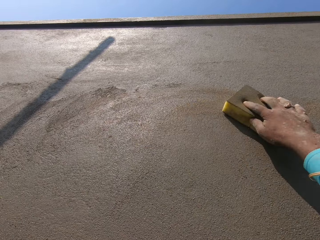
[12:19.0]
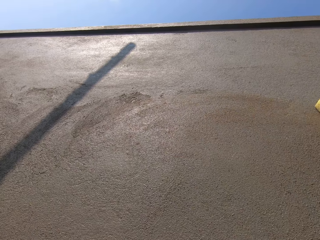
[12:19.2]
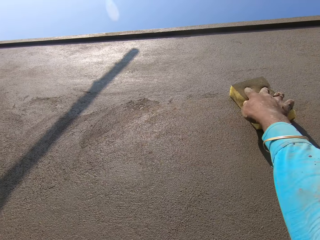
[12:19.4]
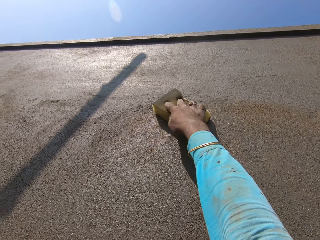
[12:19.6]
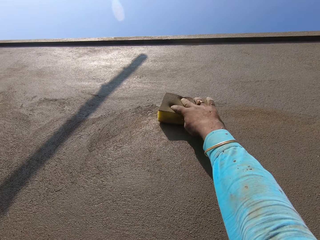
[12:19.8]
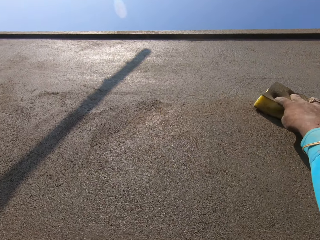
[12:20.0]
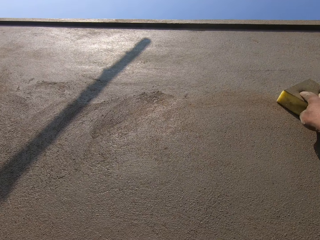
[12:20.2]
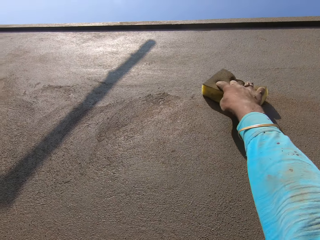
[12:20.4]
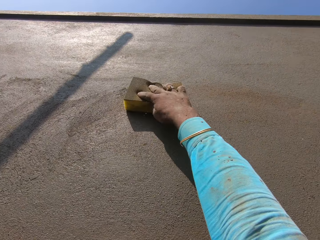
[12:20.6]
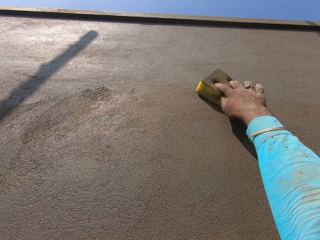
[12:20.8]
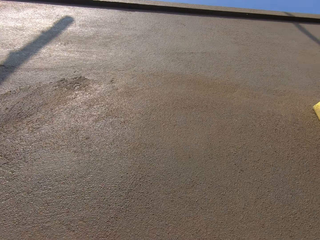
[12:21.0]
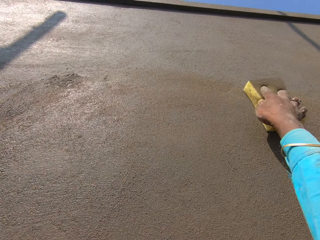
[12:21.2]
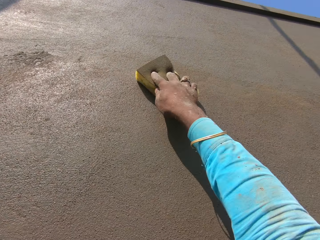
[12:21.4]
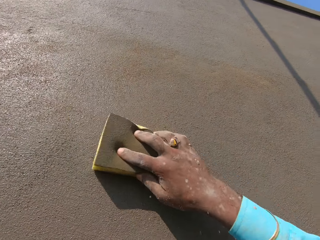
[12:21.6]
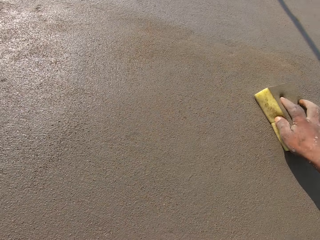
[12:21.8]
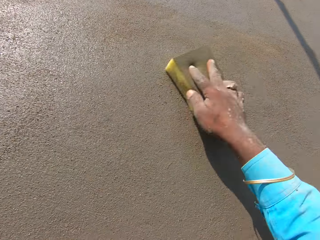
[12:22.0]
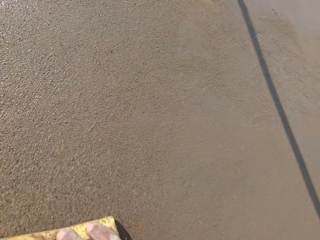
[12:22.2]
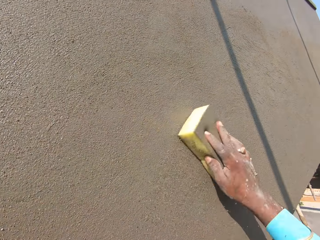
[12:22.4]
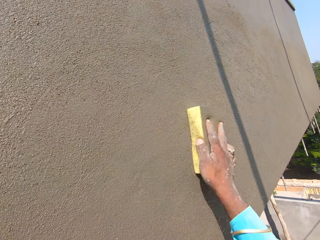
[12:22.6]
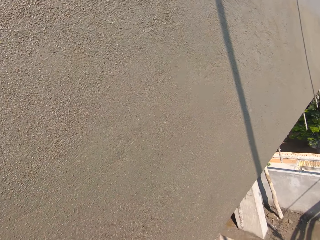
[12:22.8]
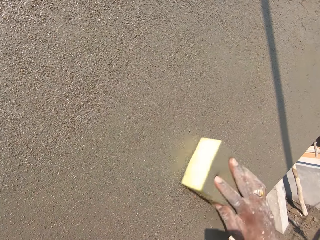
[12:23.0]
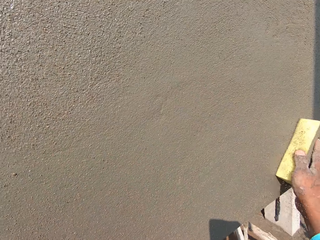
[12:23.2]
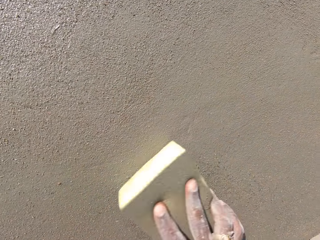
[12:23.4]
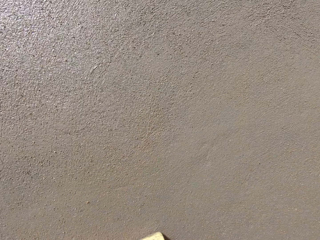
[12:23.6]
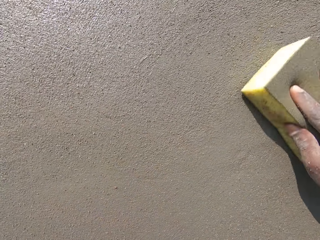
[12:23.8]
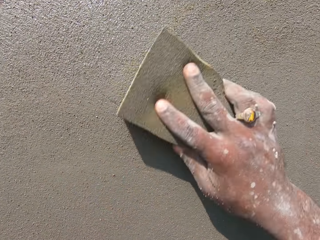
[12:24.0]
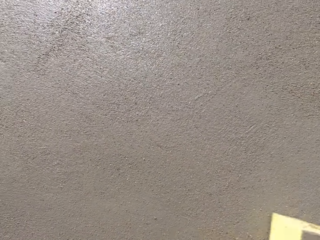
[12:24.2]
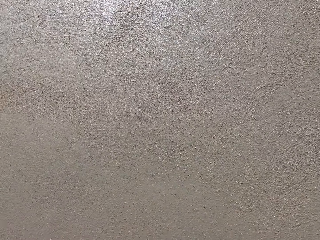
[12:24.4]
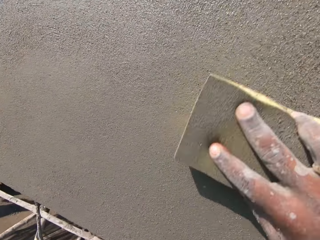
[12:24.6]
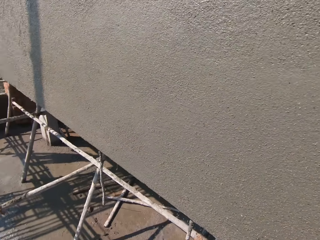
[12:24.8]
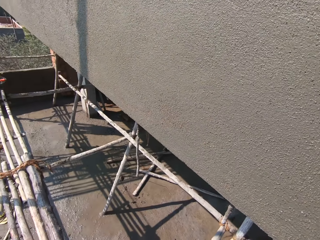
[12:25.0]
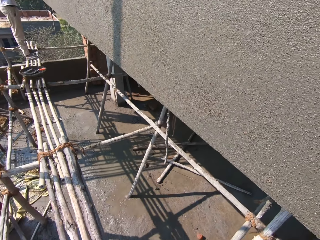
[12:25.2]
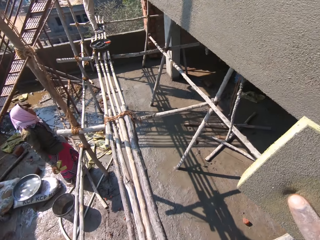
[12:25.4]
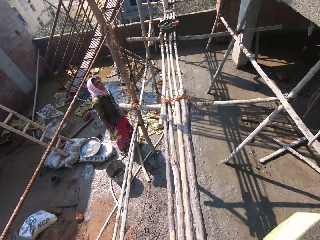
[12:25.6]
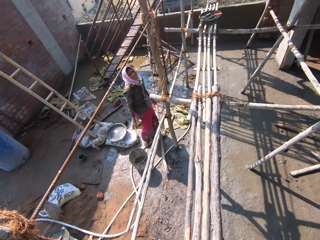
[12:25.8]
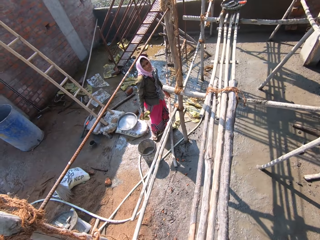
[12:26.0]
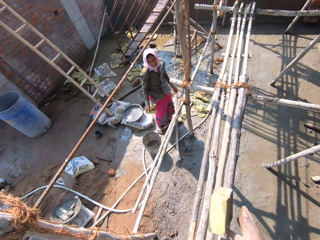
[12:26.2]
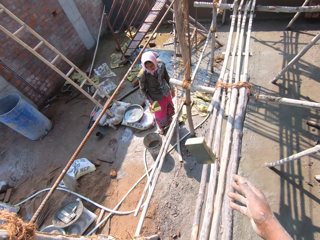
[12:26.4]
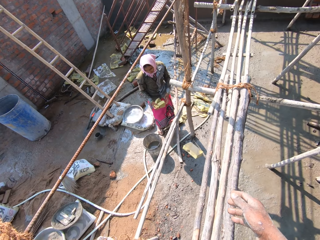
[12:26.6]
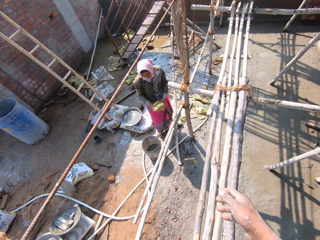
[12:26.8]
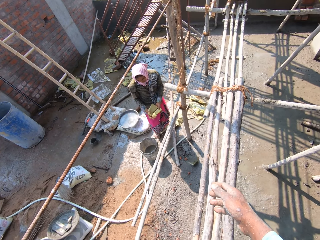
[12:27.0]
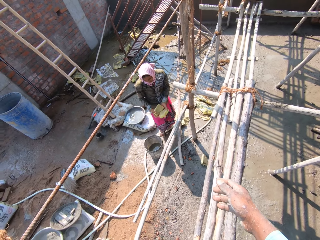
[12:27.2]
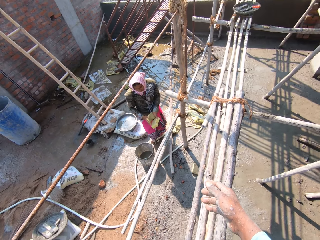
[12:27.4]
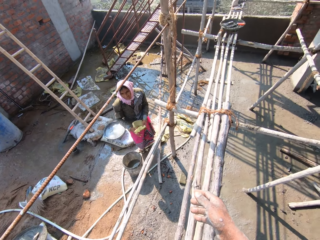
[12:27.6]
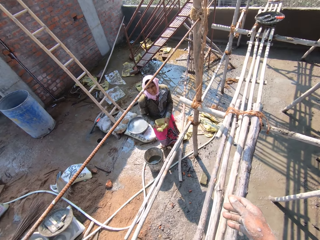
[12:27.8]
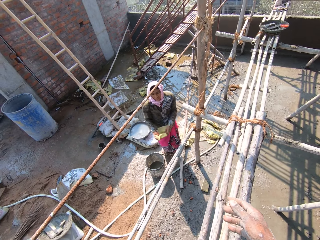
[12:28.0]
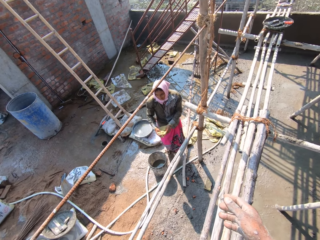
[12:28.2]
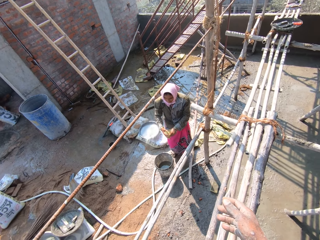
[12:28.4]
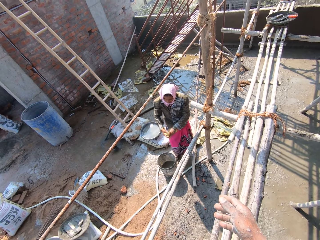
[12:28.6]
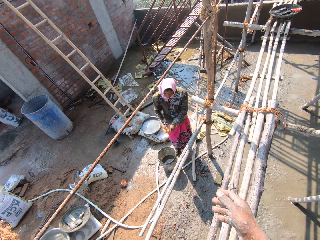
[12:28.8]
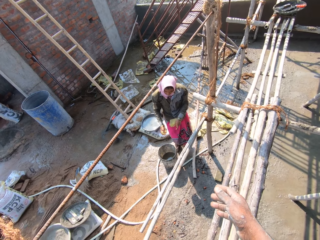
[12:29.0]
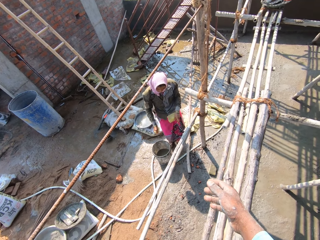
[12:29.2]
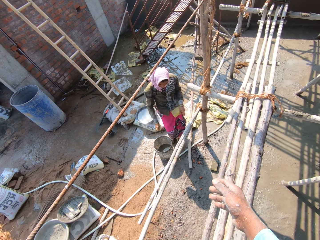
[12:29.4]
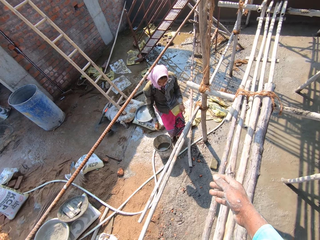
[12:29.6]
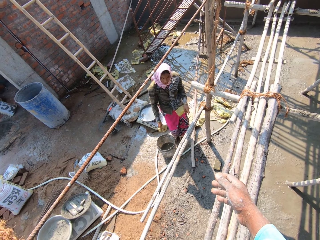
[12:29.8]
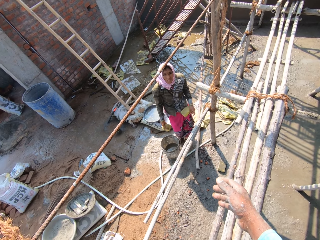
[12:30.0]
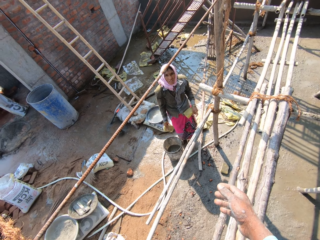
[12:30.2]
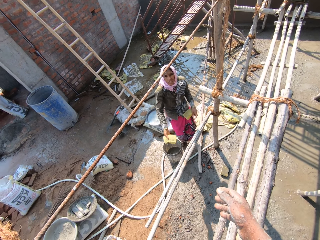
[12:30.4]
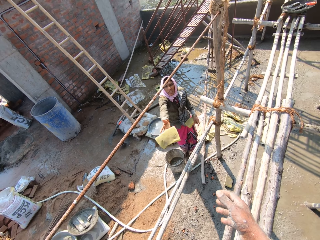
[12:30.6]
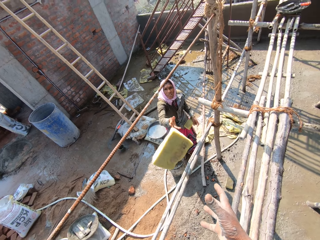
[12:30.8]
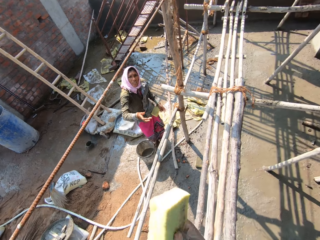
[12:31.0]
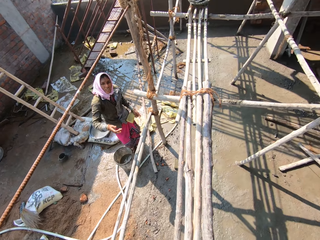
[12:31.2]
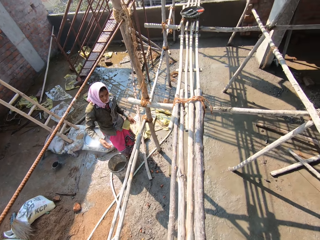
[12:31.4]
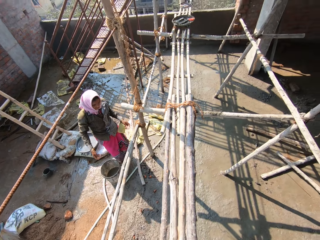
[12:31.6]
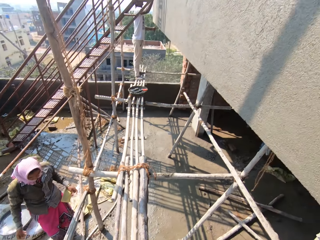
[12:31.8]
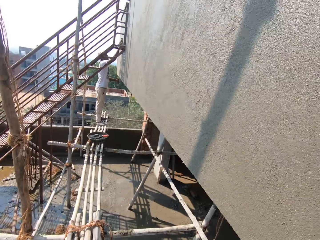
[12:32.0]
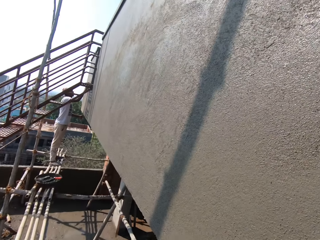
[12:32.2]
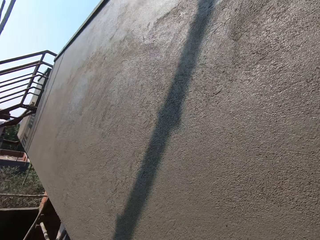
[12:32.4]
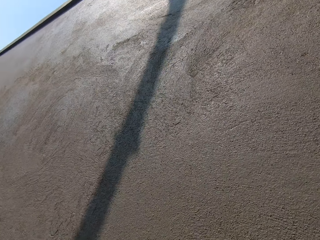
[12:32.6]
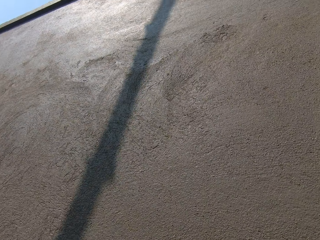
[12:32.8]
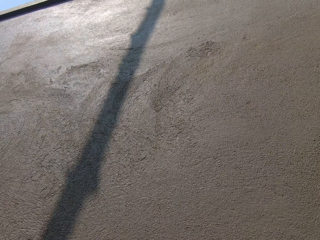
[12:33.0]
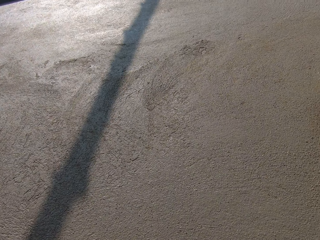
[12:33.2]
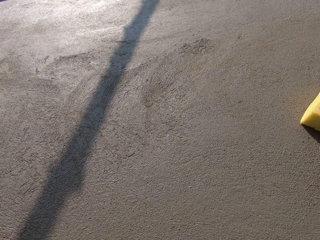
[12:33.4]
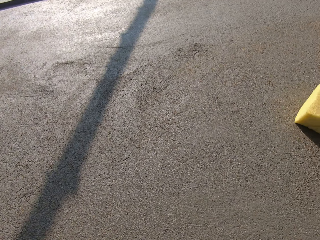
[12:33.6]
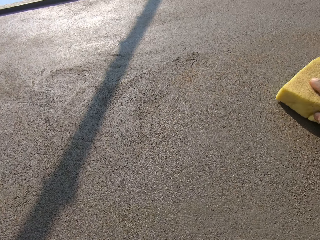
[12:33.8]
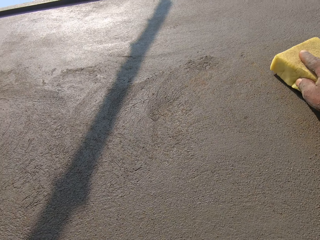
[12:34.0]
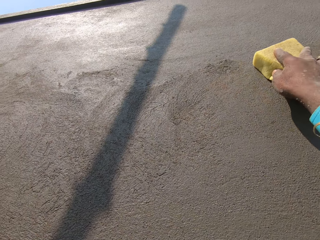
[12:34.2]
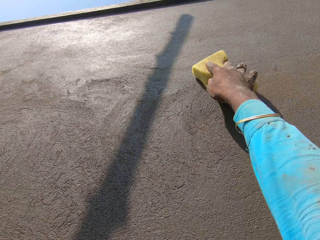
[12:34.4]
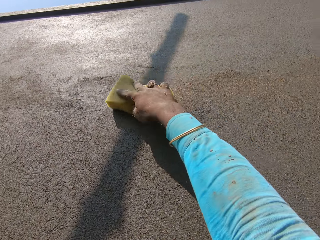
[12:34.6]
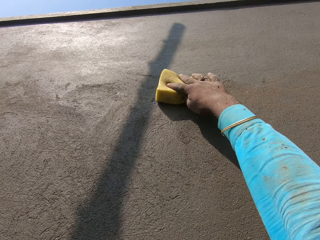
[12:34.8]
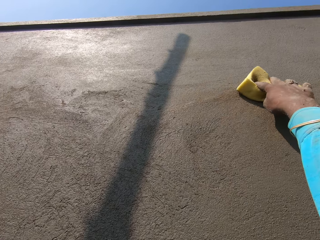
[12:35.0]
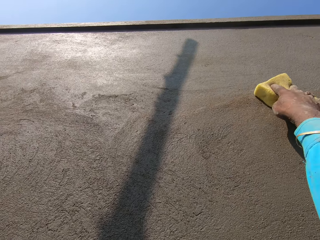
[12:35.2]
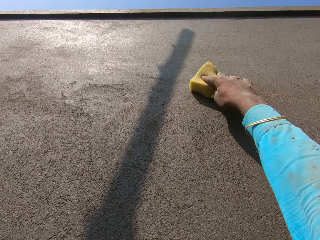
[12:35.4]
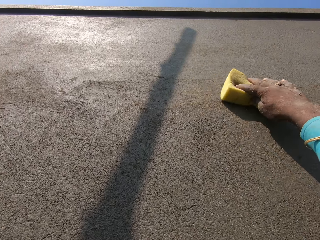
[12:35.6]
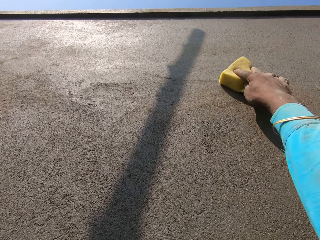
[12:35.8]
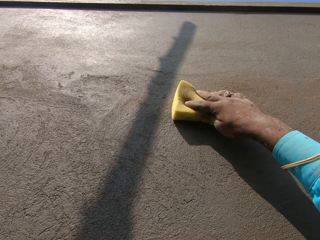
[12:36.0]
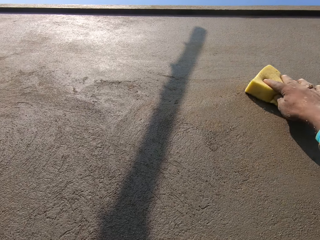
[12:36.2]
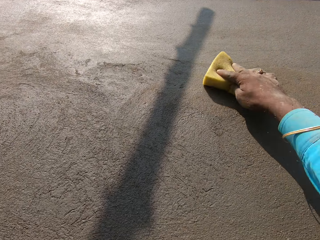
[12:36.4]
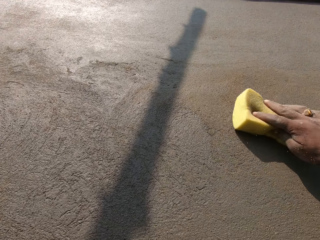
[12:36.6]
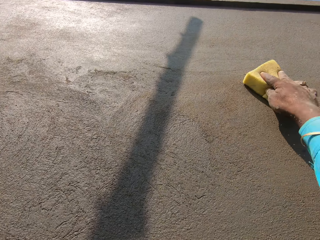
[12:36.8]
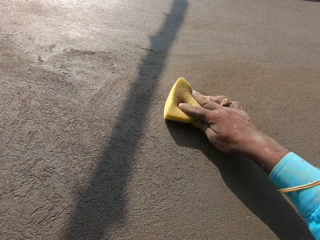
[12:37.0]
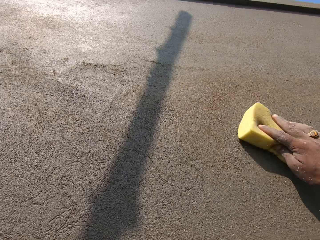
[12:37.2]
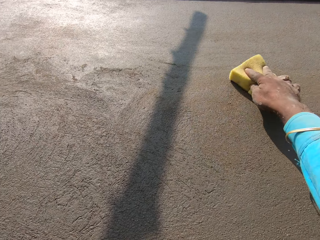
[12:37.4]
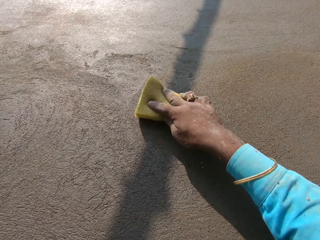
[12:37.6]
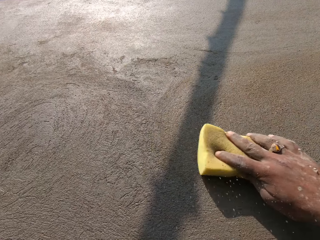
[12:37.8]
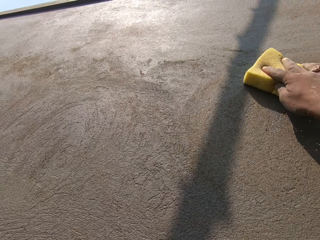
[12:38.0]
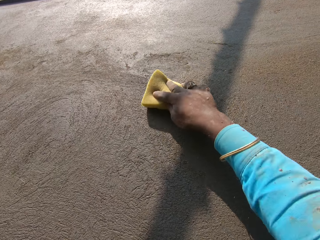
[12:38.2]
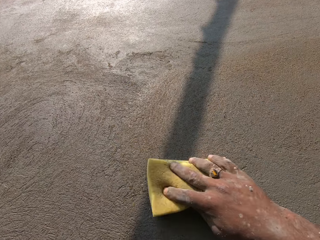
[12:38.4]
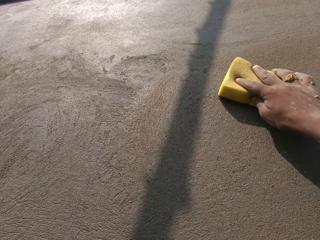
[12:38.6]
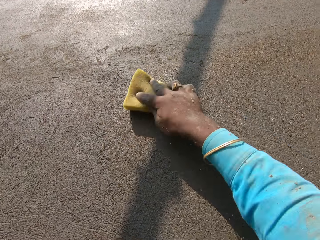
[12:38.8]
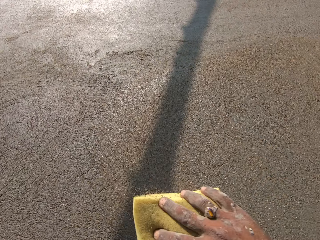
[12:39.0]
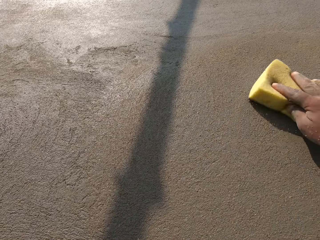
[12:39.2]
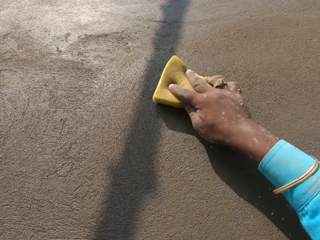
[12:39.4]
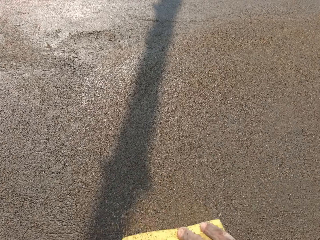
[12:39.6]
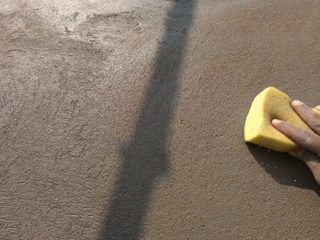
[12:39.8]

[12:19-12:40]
The camera wearer looks around the construction site. They throw the sponge to the ground. They point the hand. A lady squeezes the sponge. The lady throws the sponge to the camera wearer. The camera wearer catches the sponge. They look around and interact with another person. They wipe the wall with the sponge.
